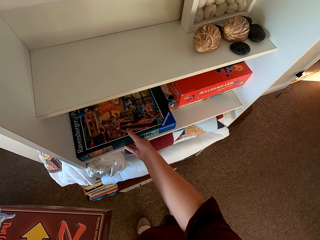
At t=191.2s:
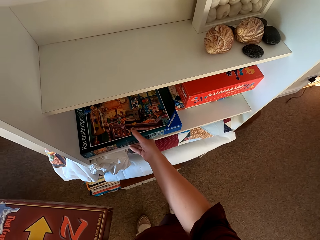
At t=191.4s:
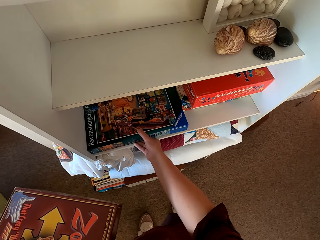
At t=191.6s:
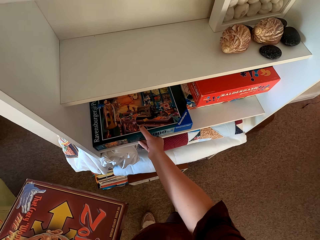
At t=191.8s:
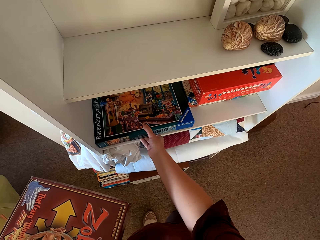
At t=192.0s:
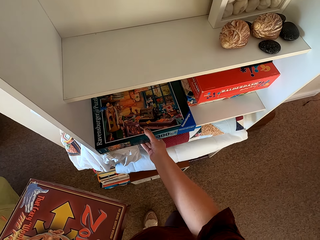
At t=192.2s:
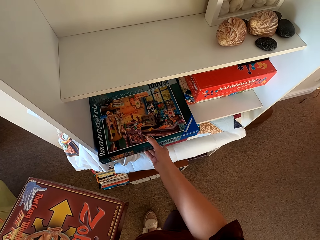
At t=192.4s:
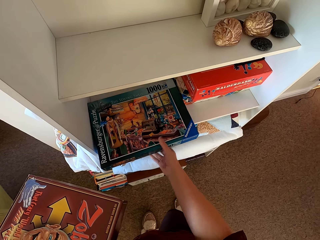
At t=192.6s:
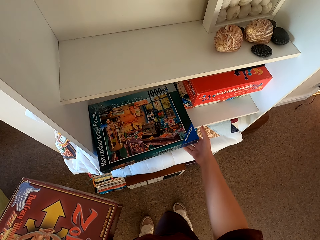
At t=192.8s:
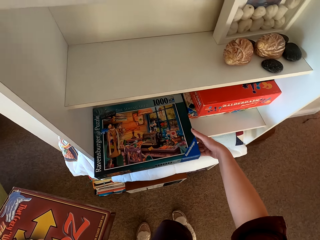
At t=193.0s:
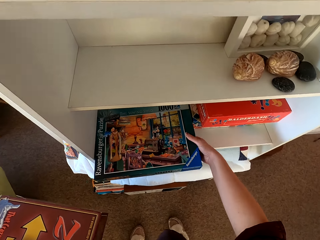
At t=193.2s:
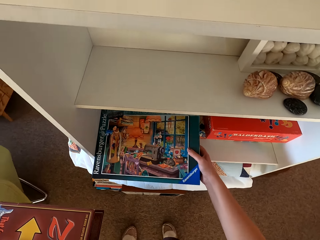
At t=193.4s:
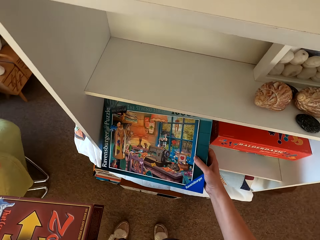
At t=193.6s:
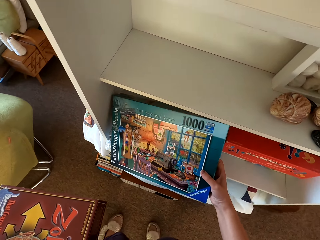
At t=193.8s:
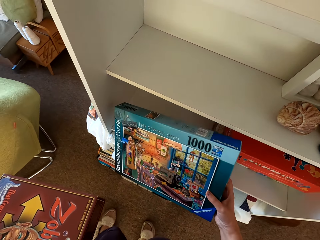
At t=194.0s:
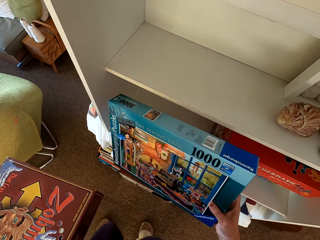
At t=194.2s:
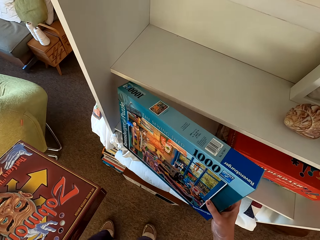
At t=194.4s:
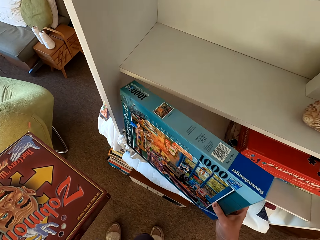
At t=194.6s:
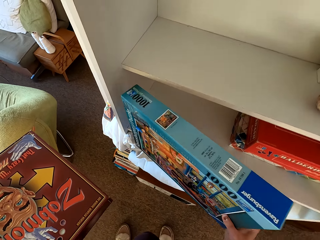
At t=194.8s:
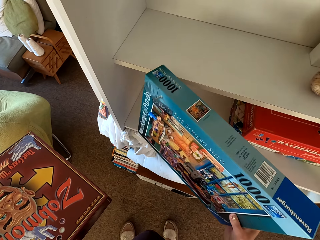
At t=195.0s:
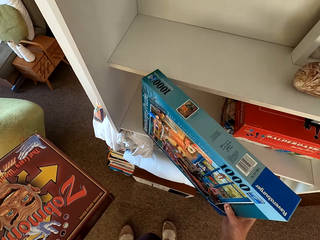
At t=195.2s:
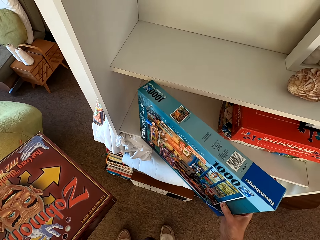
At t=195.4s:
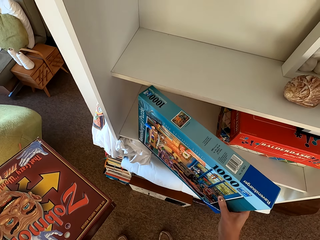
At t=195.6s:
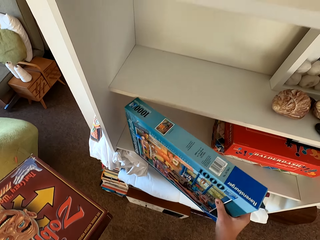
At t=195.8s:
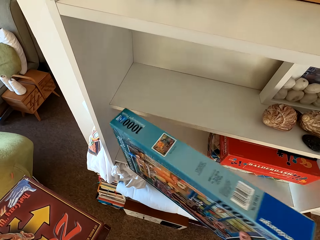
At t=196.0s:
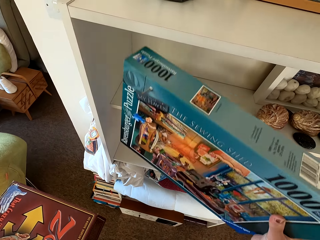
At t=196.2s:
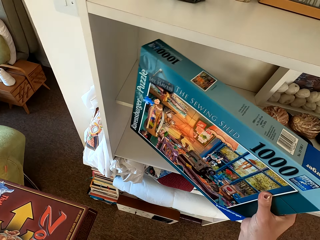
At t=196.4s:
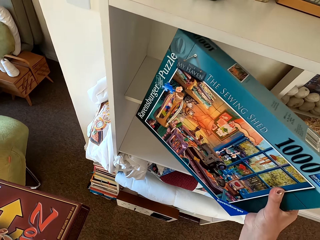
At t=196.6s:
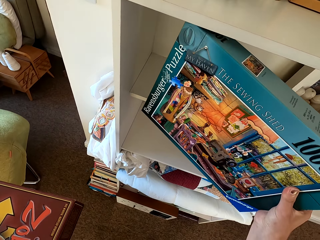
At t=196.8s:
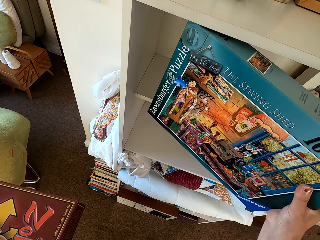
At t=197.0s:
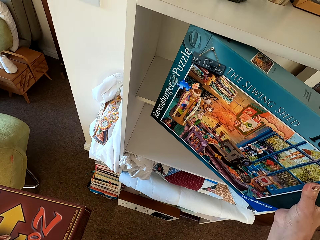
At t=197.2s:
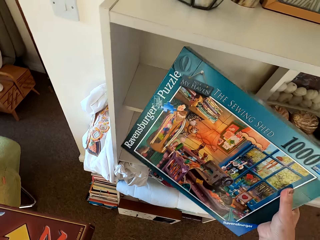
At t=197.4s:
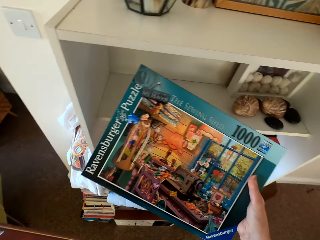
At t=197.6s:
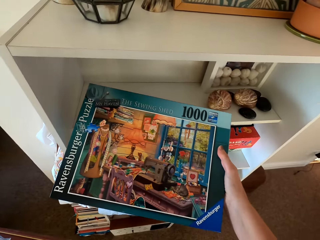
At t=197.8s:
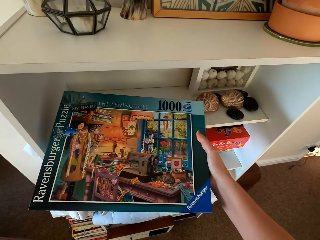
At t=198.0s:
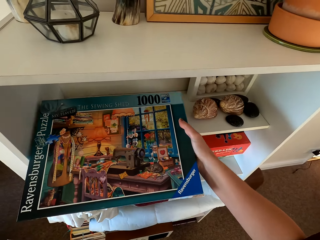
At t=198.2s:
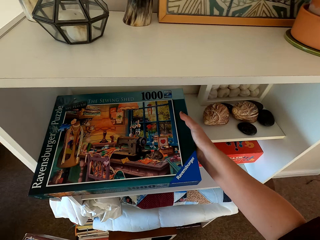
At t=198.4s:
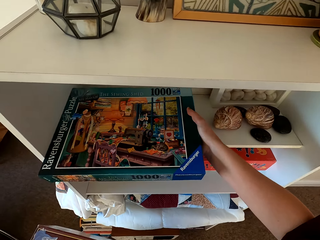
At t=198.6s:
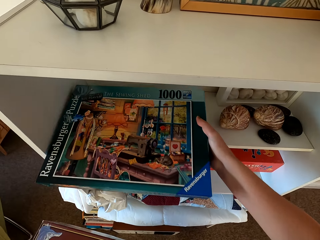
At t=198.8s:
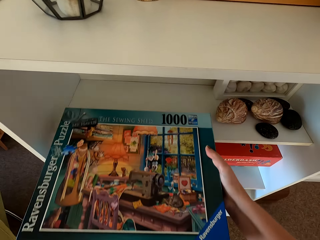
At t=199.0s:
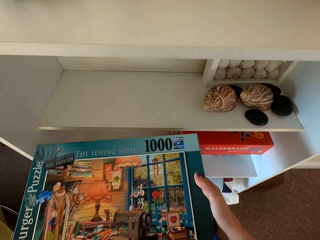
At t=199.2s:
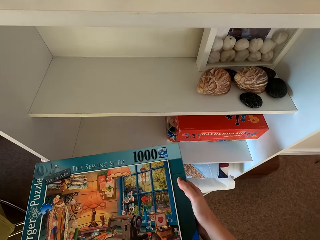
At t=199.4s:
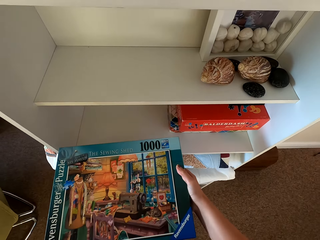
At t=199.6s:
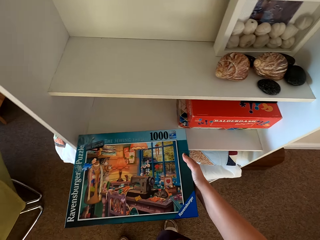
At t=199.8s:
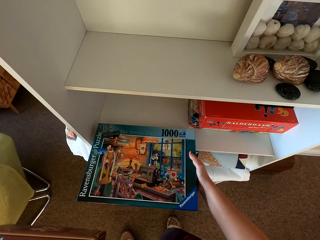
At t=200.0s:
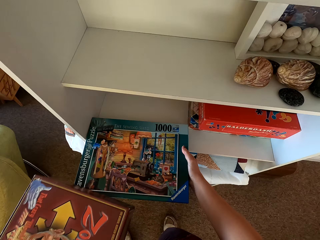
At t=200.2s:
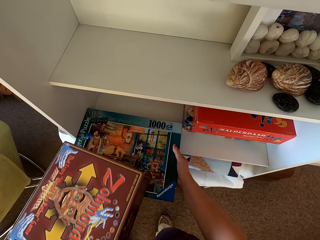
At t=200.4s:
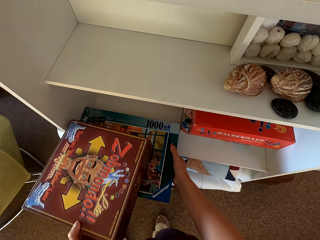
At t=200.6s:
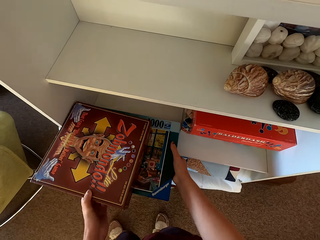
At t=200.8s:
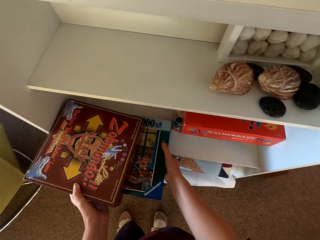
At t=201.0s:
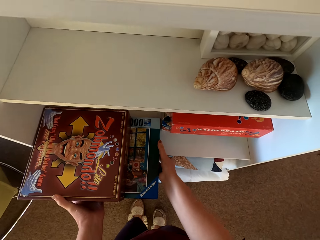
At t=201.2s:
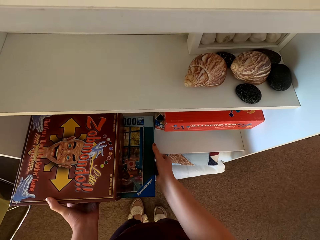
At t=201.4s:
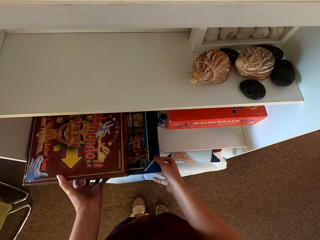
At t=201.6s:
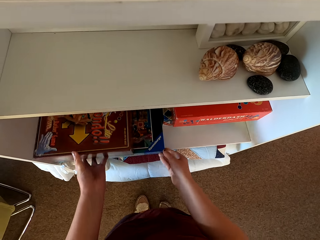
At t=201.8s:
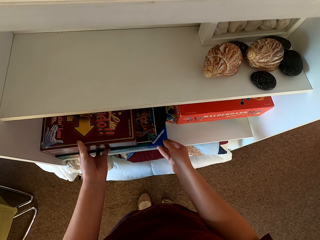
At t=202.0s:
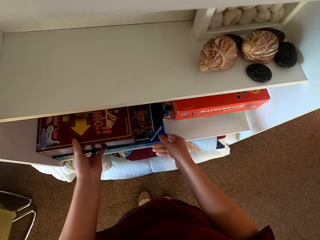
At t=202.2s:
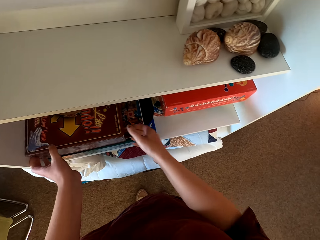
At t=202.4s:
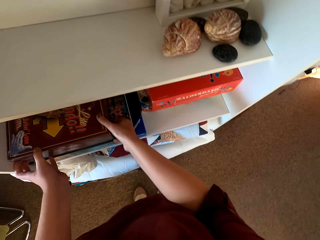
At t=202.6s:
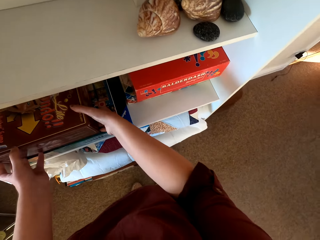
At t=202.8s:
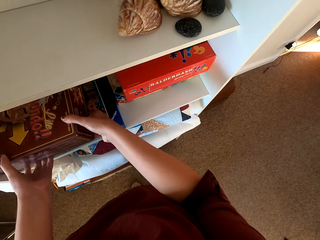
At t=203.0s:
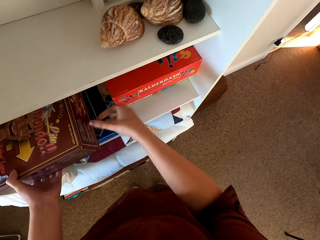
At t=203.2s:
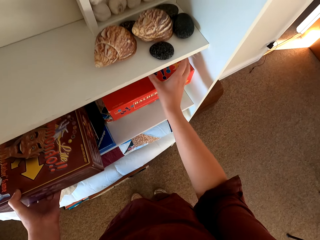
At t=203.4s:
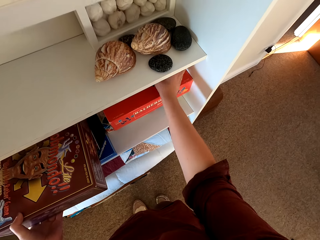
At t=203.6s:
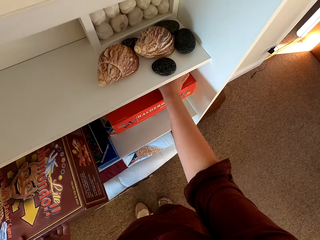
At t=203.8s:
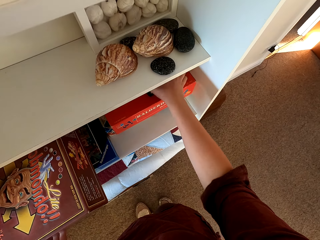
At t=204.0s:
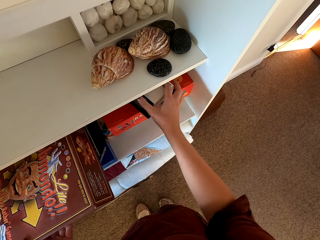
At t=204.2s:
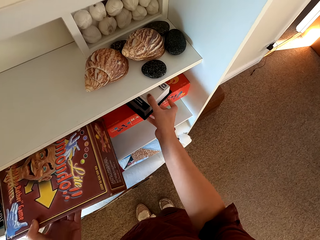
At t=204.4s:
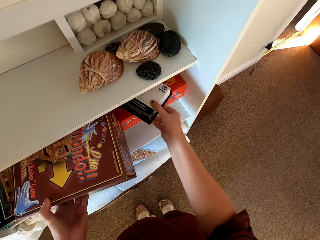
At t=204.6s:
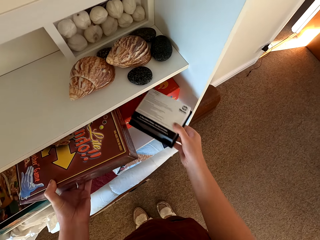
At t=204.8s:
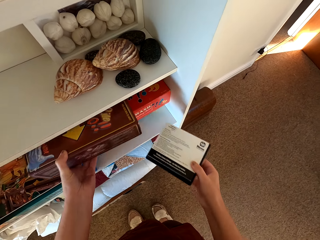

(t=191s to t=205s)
The camera wearer puts the cartons on the shelf. They put the carton on the upper shelf. They arrange the cartons on the shelves.

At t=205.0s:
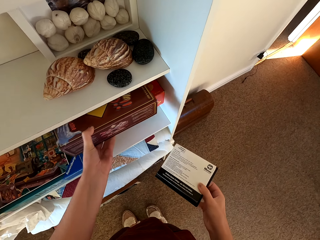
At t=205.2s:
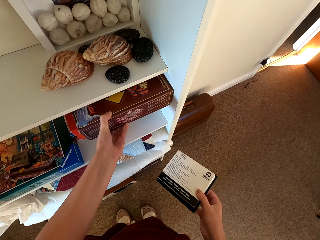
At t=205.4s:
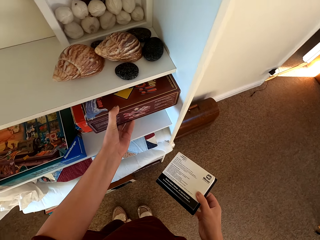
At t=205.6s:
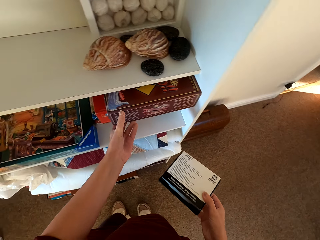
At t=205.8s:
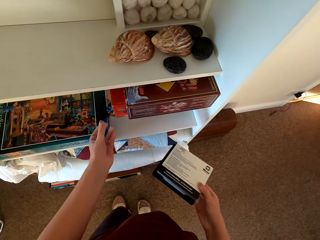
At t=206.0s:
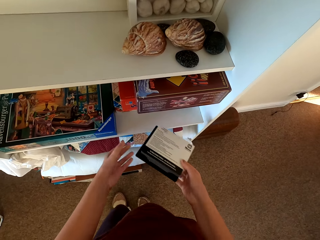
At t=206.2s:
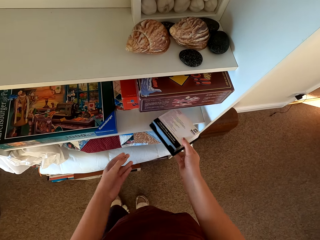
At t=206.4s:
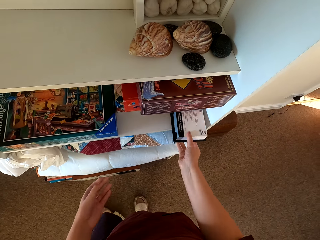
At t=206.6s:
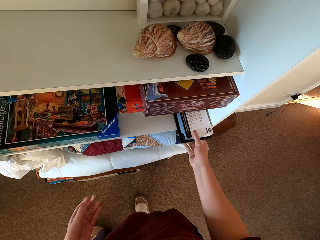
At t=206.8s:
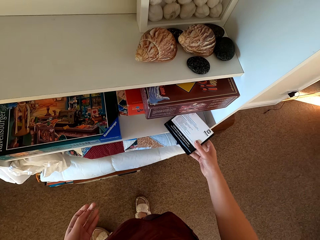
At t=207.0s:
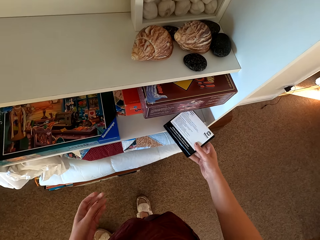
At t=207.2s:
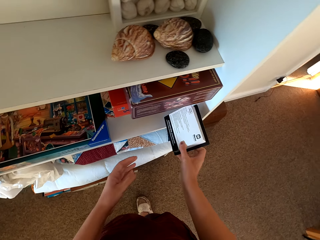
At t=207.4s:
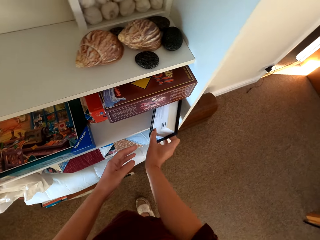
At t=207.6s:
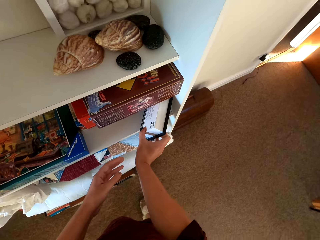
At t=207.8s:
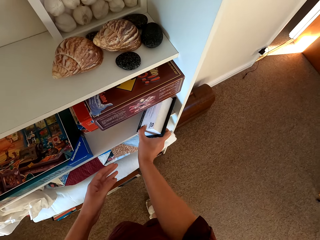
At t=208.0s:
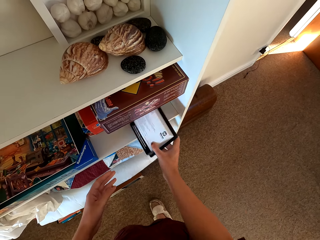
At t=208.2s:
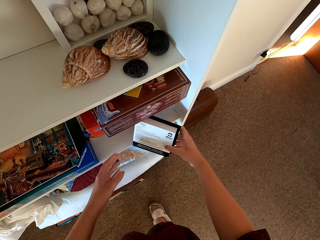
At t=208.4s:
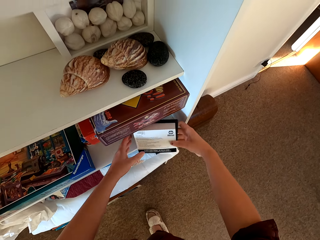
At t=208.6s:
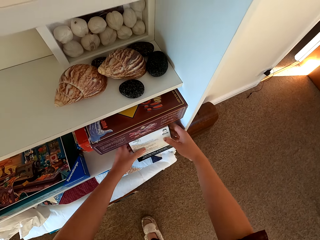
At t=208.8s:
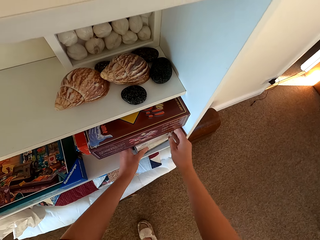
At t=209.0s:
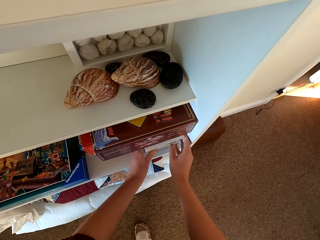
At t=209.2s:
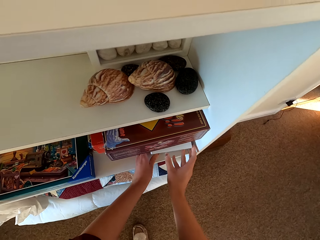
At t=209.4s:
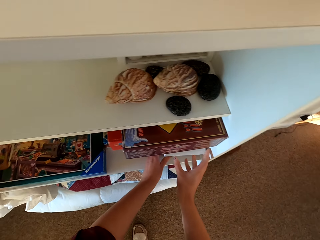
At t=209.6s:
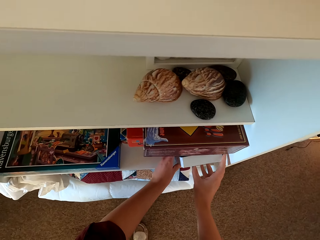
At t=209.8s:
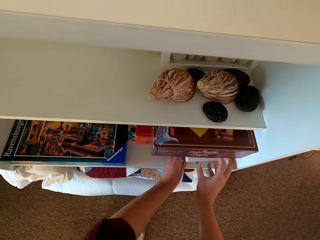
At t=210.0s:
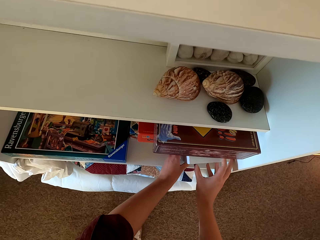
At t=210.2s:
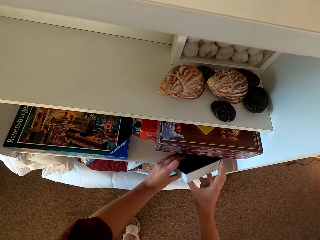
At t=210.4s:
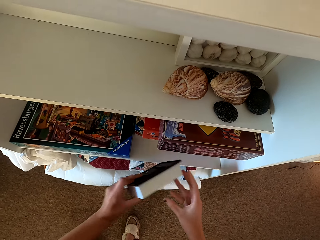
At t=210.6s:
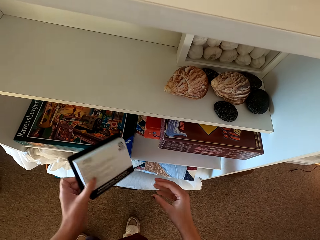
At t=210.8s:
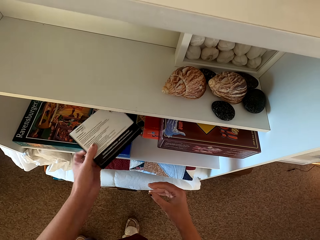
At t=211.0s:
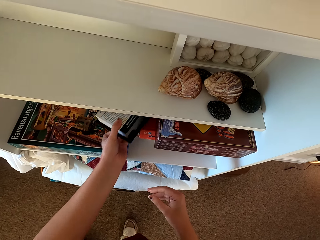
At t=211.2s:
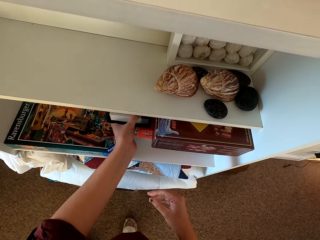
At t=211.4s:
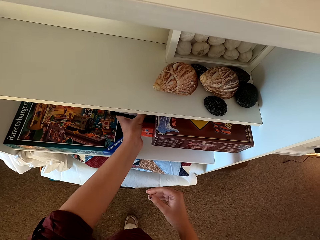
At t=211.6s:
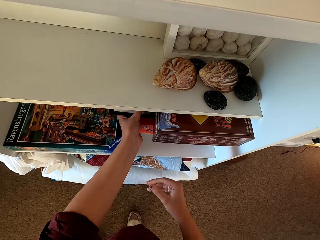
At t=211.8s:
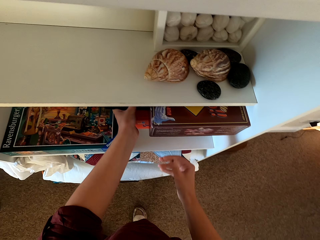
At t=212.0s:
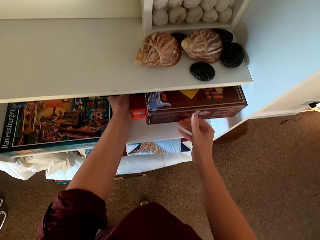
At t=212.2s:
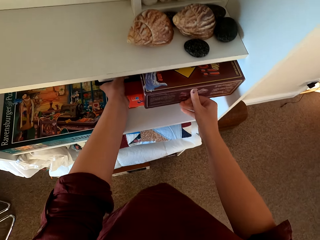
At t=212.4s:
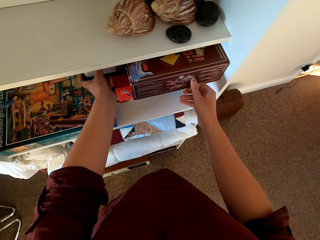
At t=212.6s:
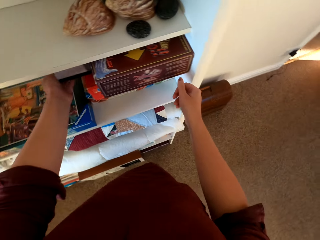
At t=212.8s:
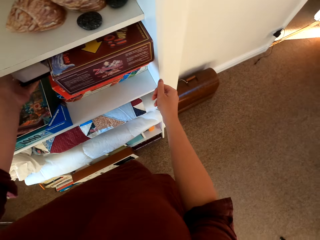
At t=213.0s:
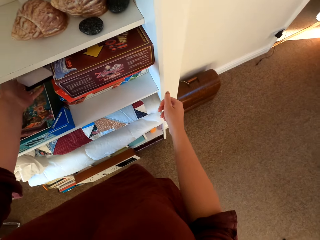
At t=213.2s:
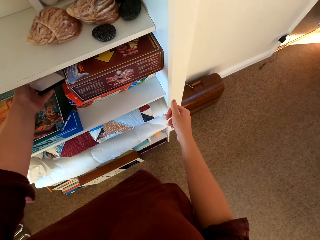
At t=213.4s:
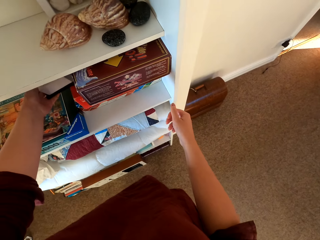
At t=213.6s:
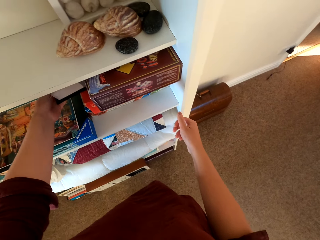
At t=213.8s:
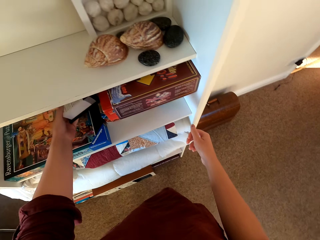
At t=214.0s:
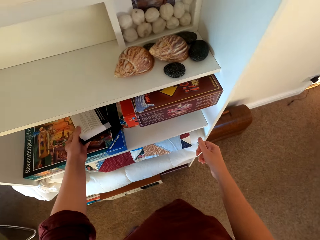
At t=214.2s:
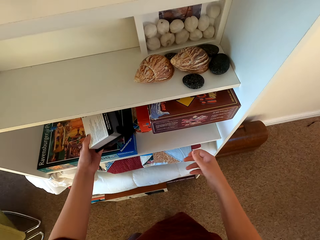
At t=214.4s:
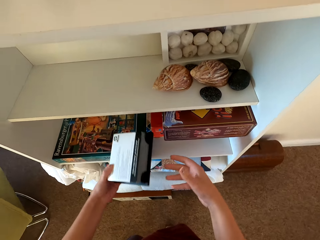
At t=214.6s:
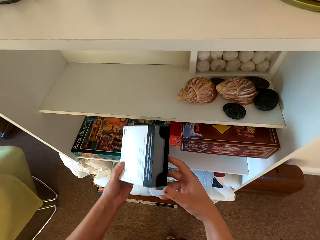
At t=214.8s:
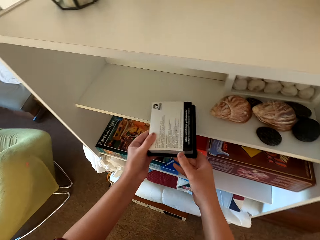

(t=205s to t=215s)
The camera wearer puts the box on the shelf.
